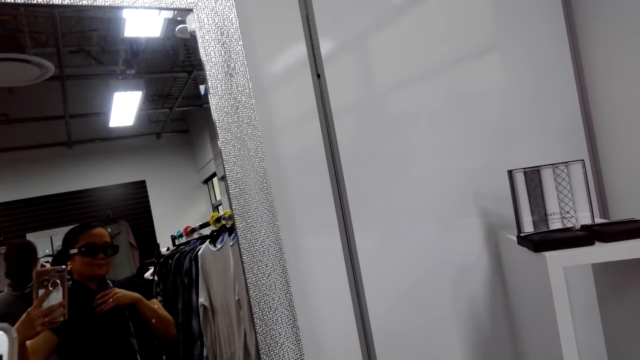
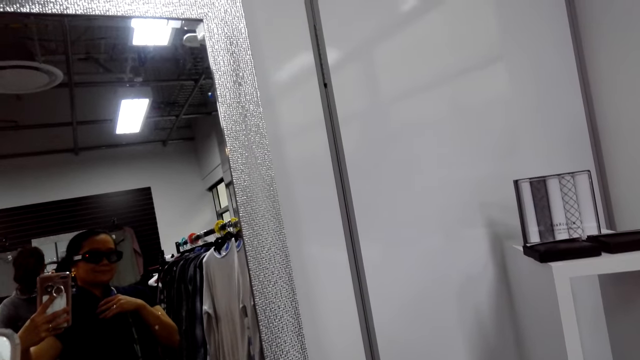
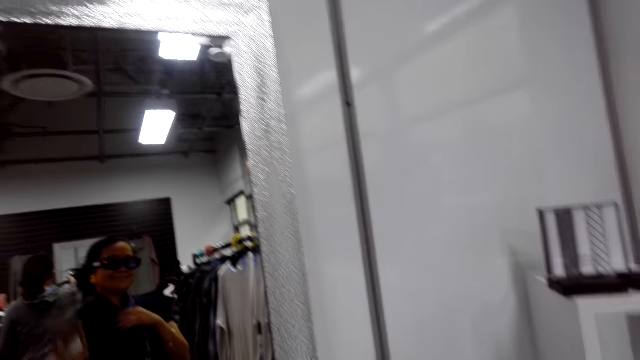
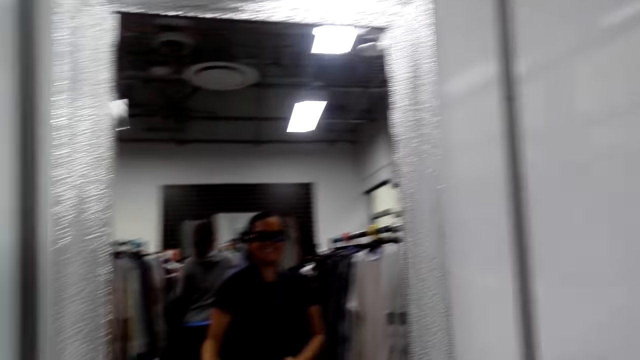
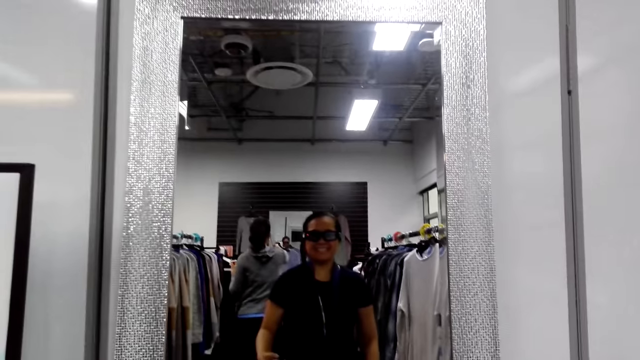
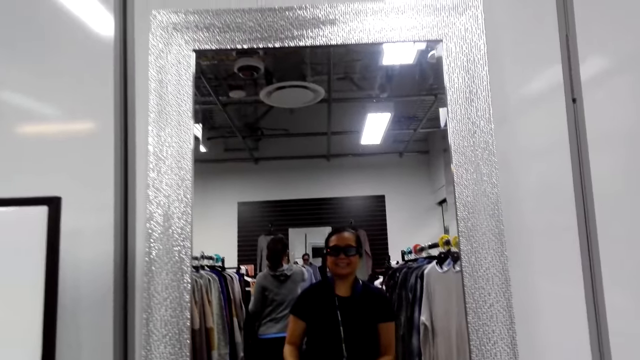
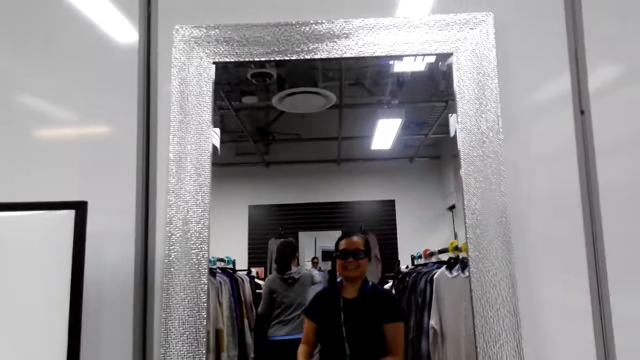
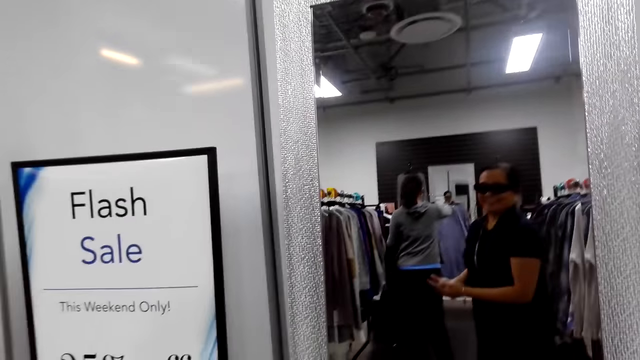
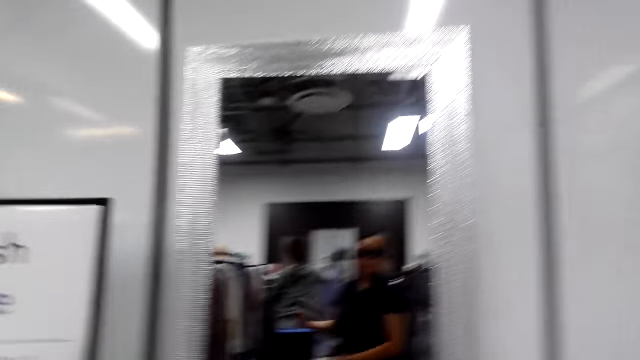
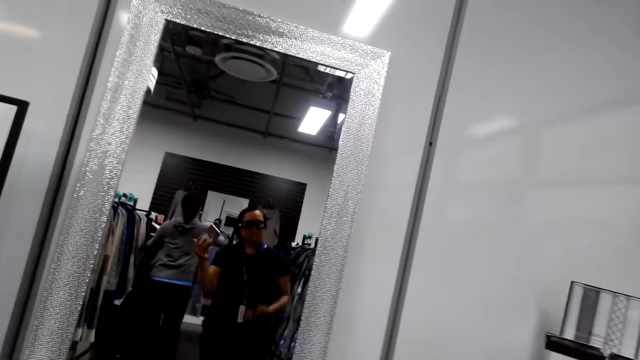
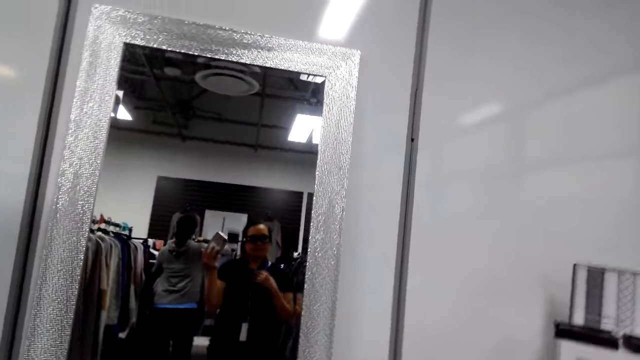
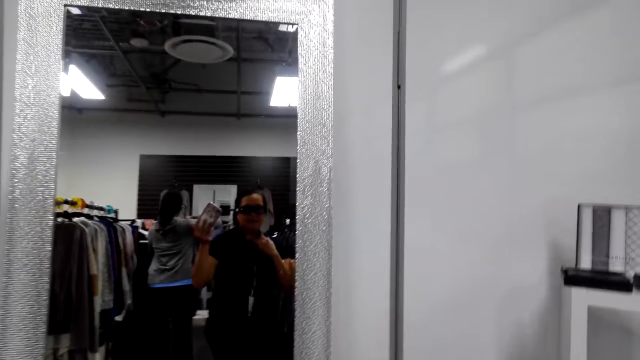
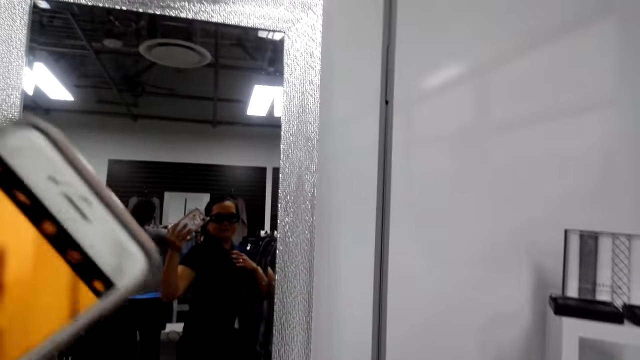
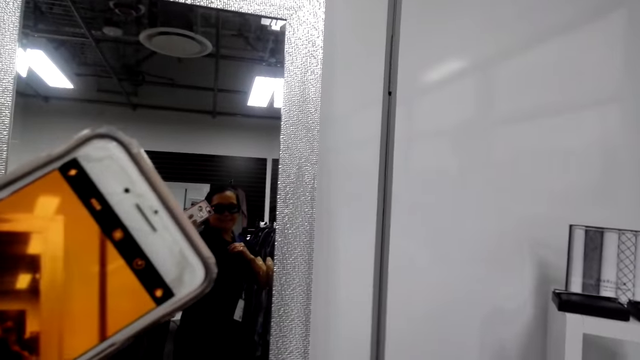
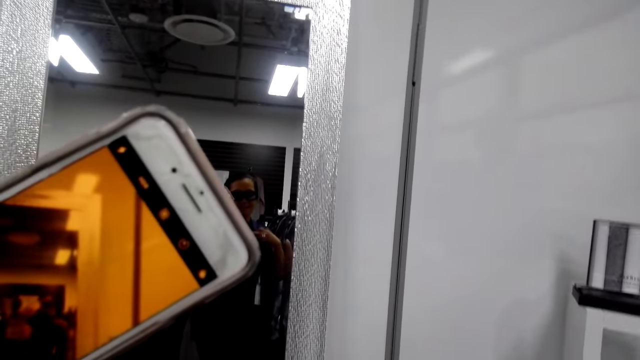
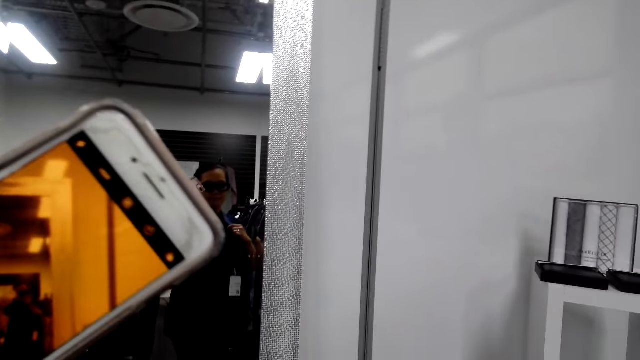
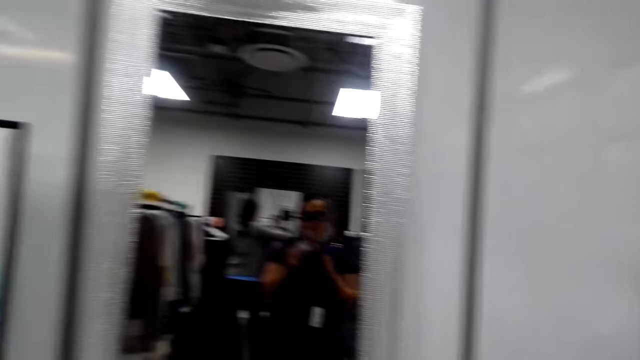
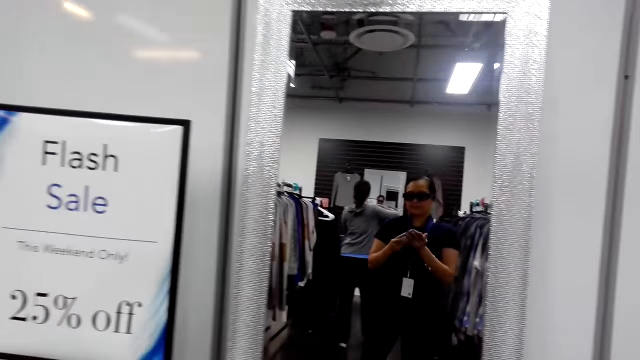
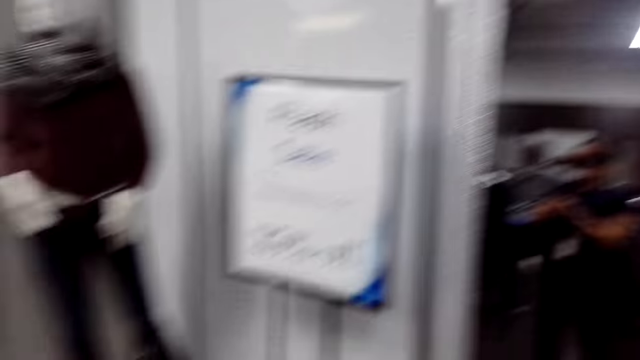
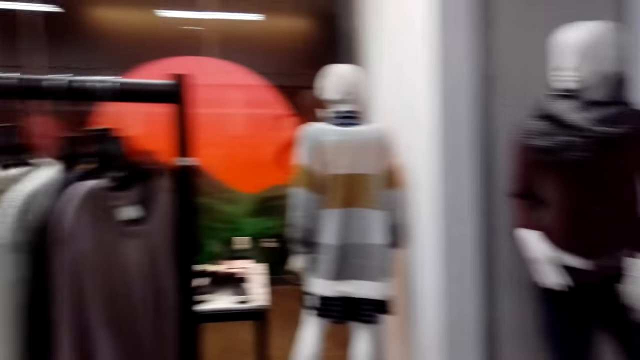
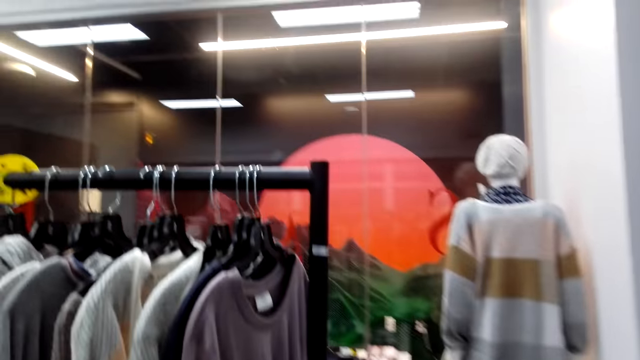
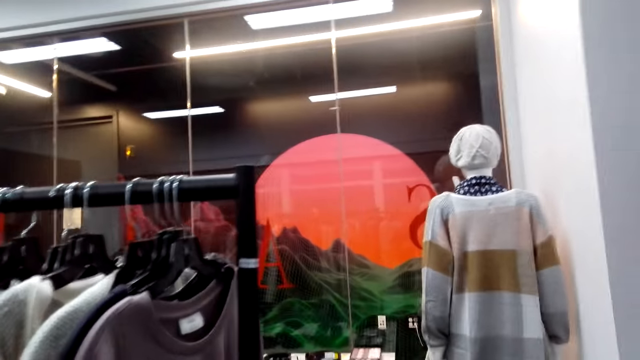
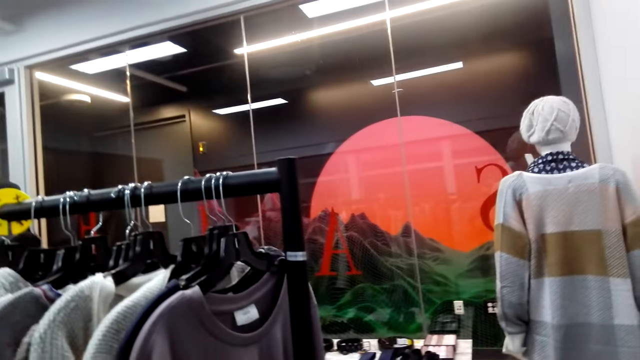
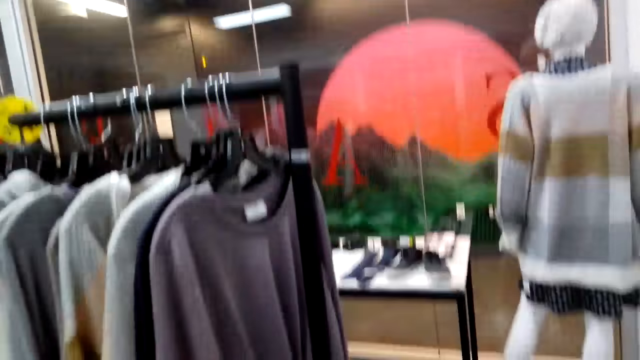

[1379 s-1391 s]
The camera wearer looks at the mirror. They look around. They adjust the tie. They lift the phone. They take a photo. They move around the clothes shop.

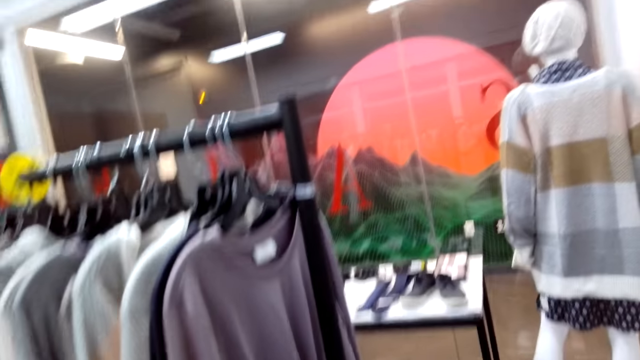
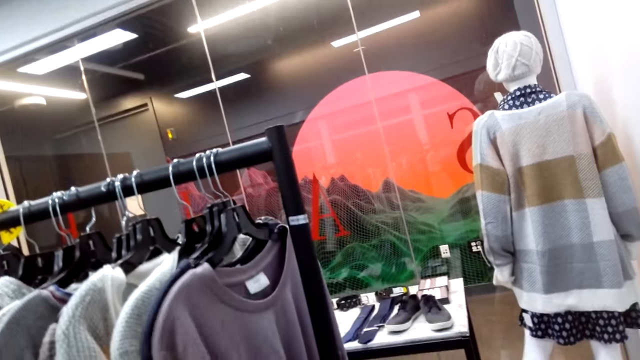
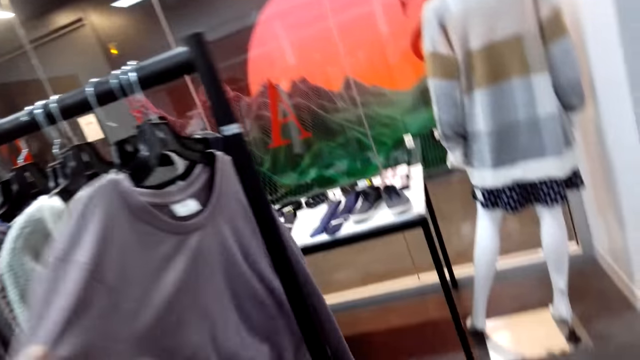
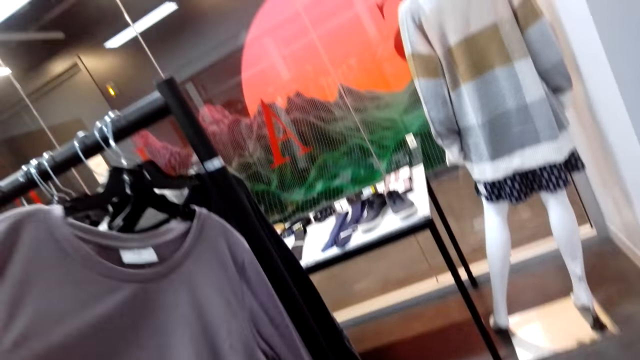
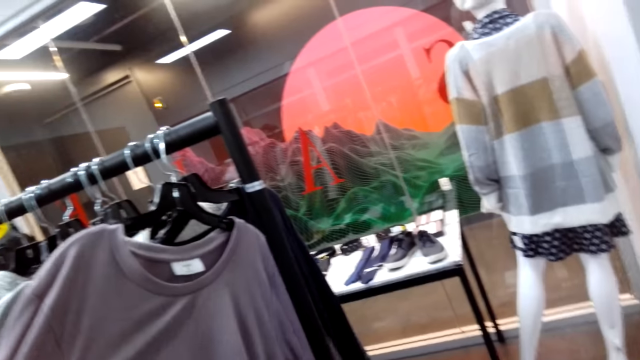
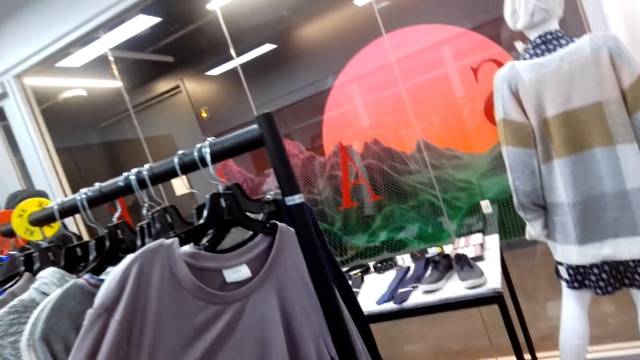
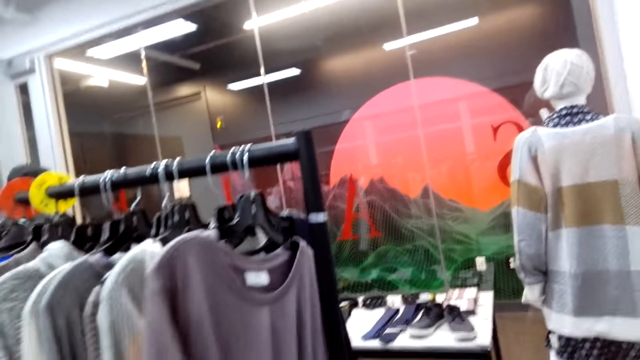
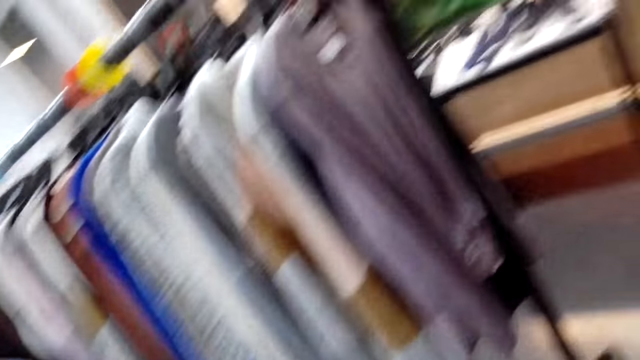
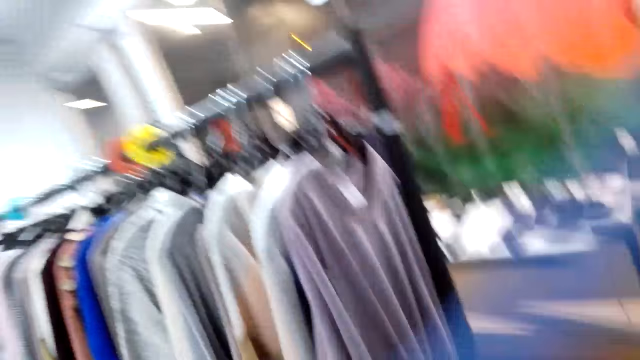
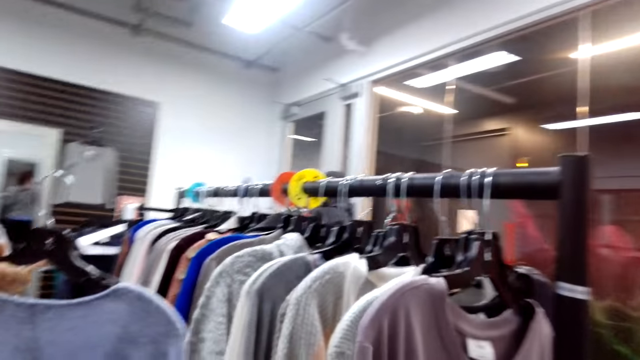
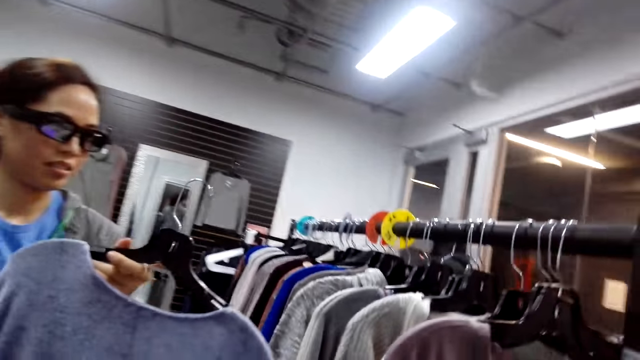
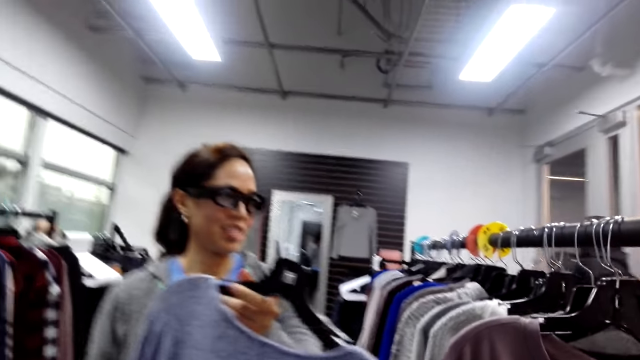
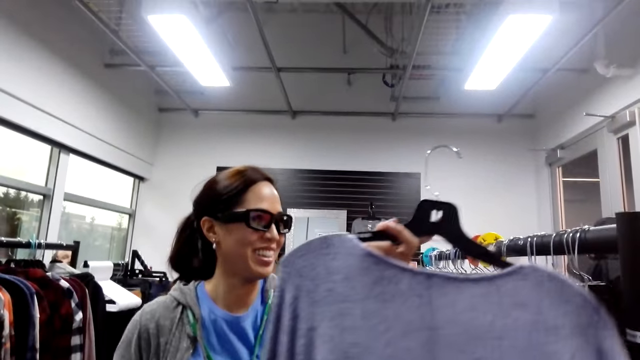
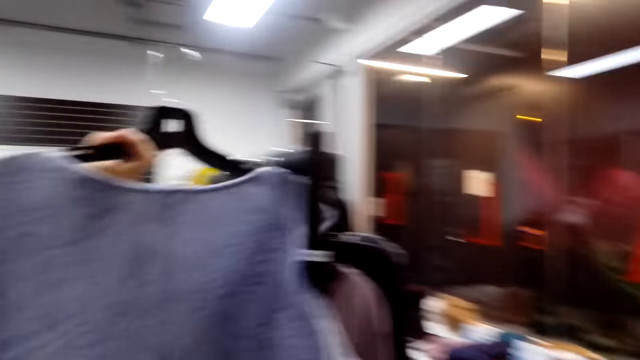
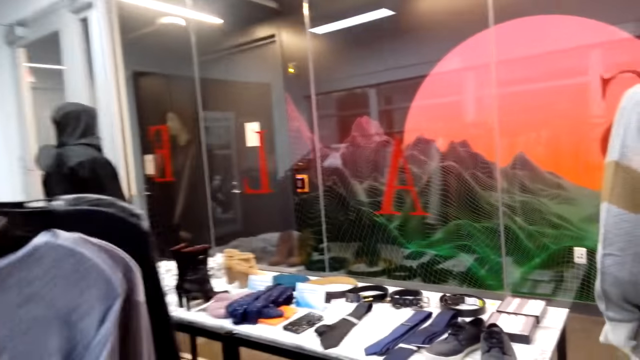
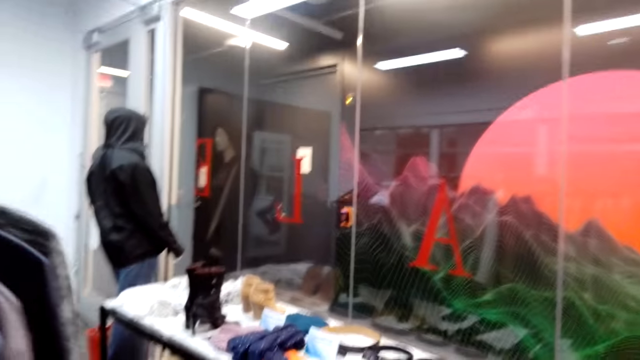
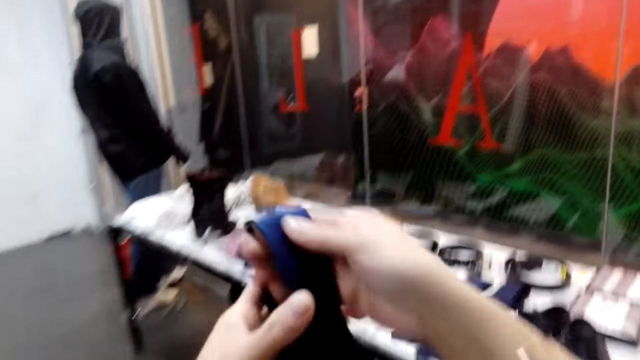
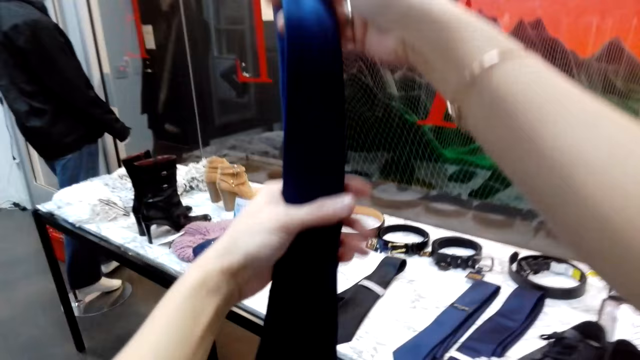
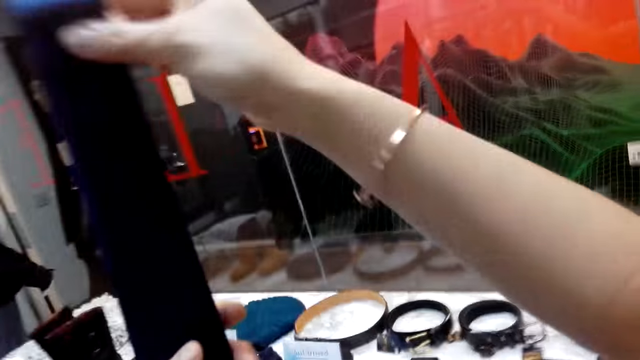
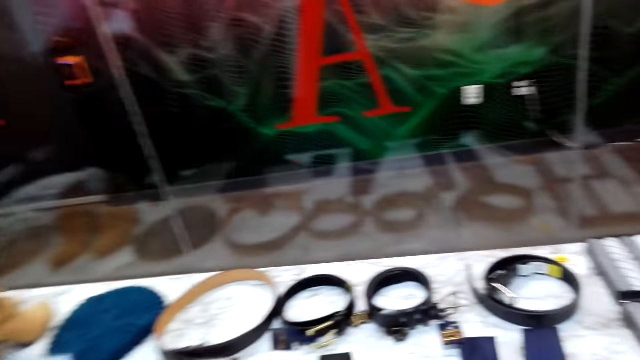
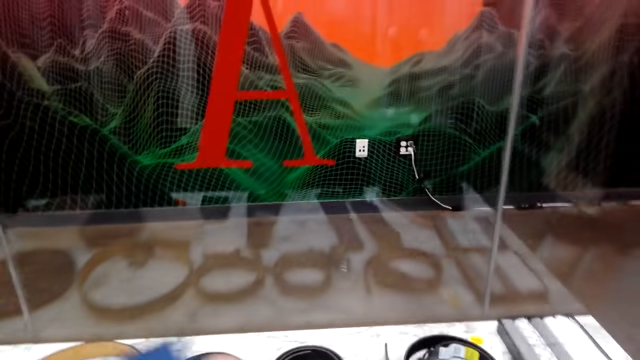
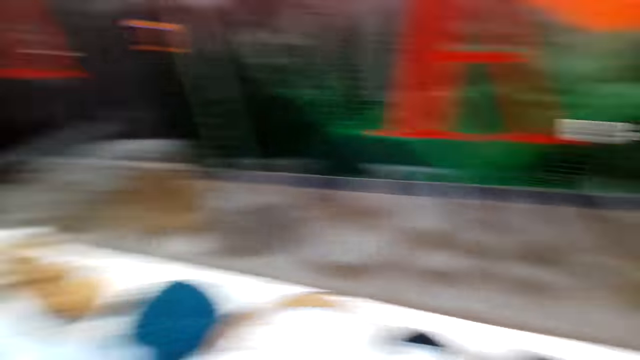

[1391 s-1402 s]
The camera wearer holds a jumper on the clothes rack. They talk to a lady. The lady talks to the camera wearer. The lady puts clothes on a display stand. The camera wearer lifts a tie. They move towards the display. They fold the tie and put the tie on the display.
